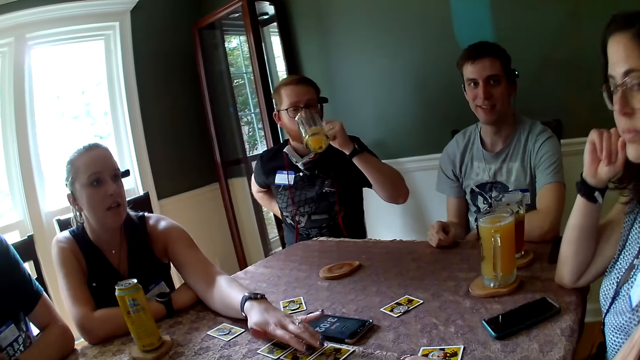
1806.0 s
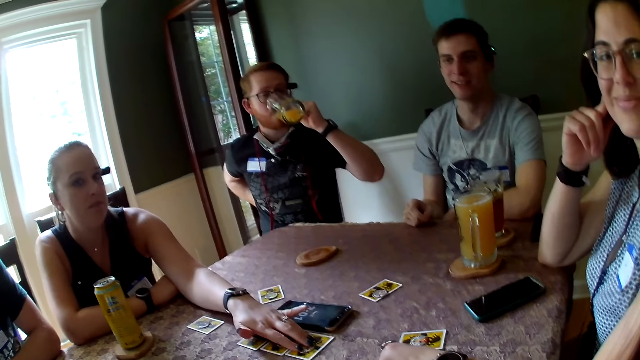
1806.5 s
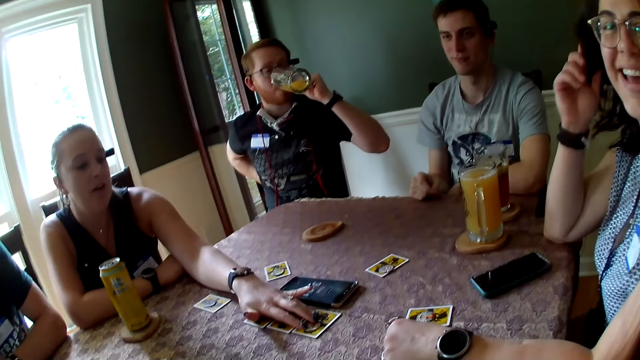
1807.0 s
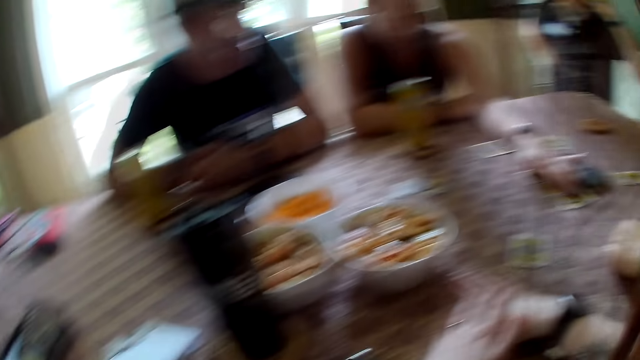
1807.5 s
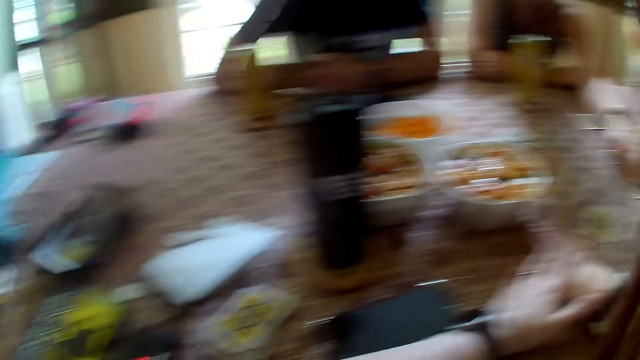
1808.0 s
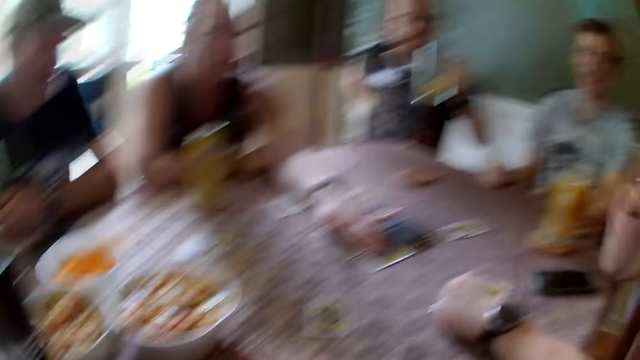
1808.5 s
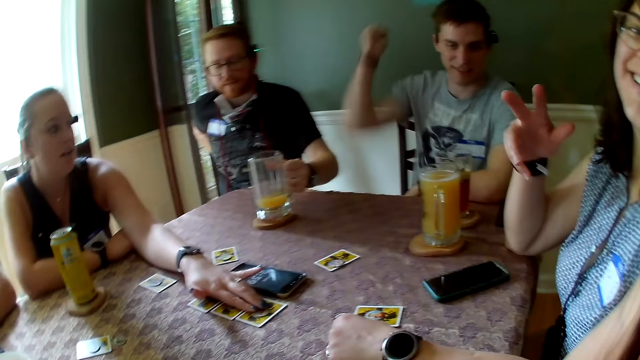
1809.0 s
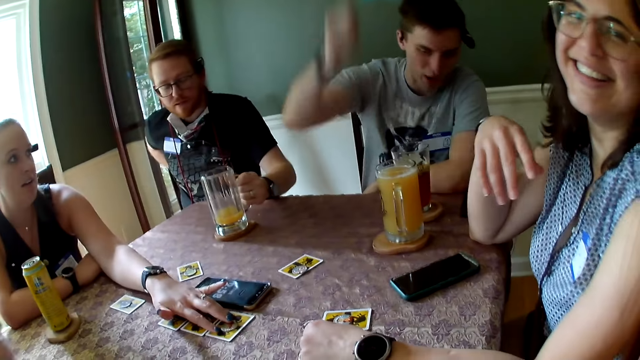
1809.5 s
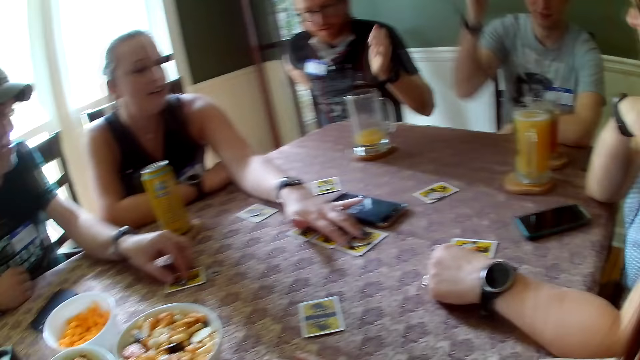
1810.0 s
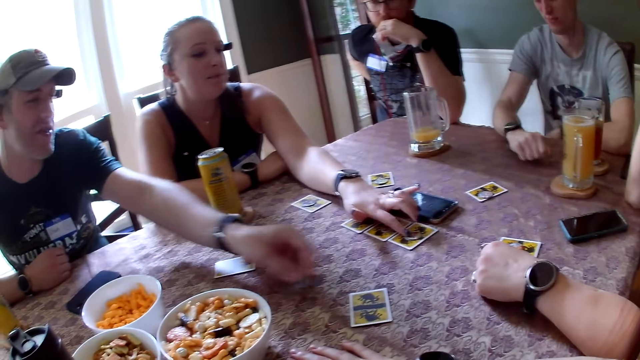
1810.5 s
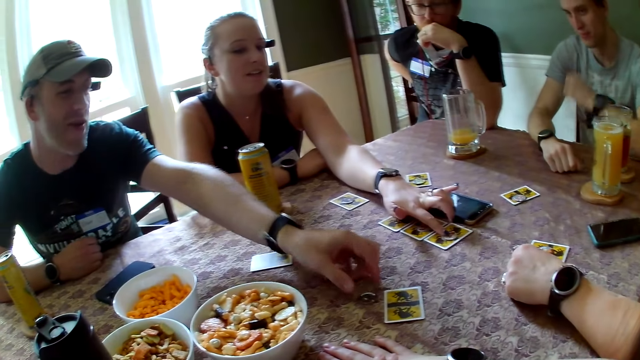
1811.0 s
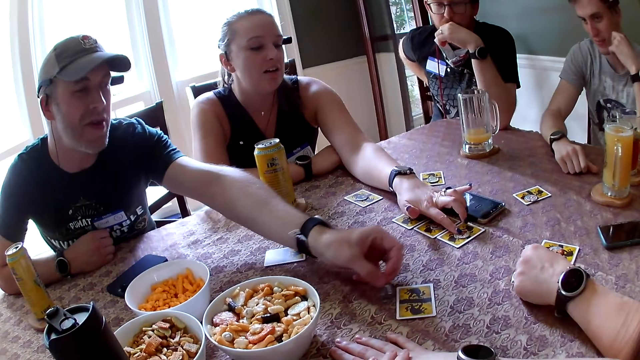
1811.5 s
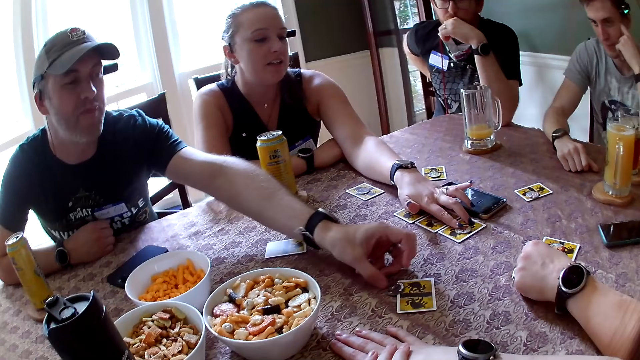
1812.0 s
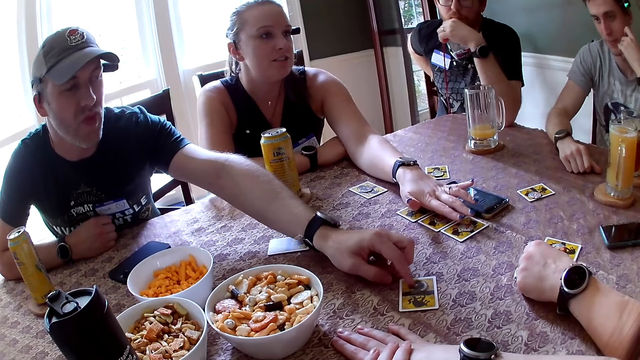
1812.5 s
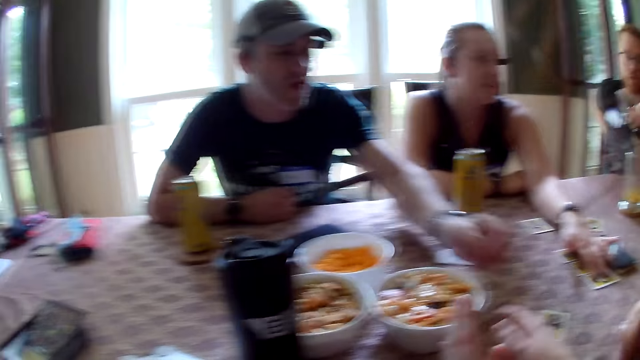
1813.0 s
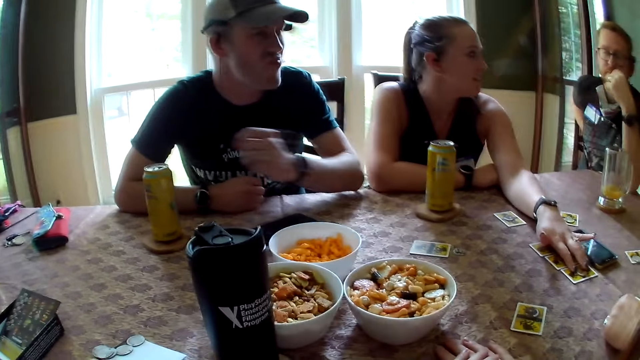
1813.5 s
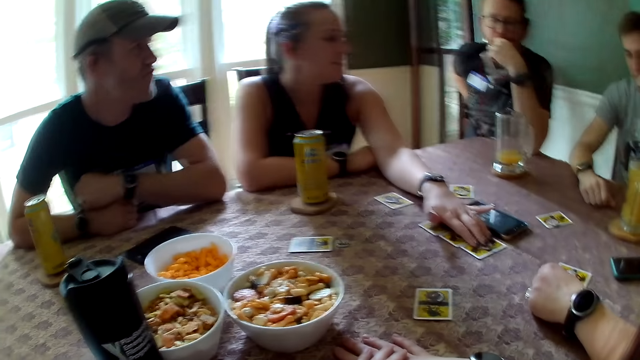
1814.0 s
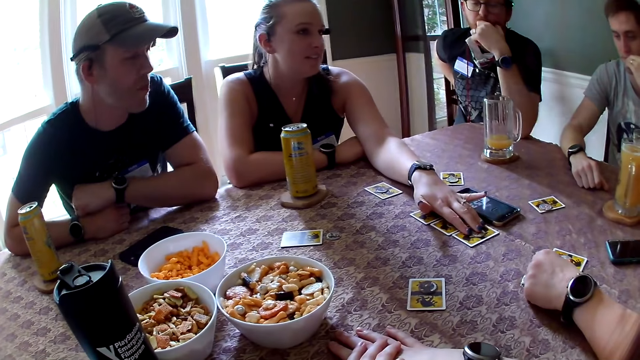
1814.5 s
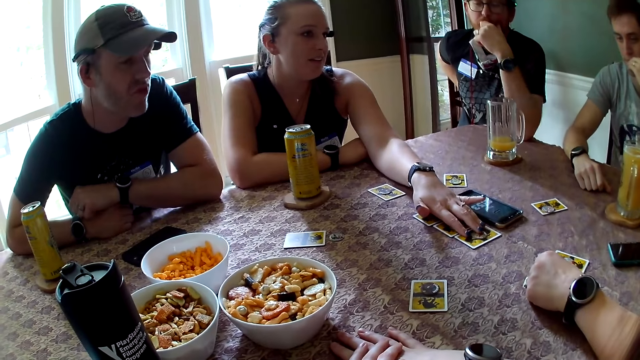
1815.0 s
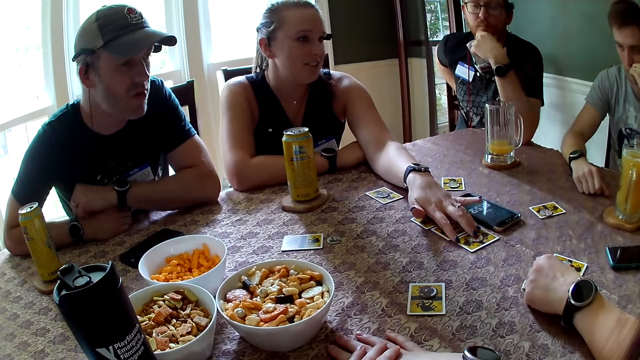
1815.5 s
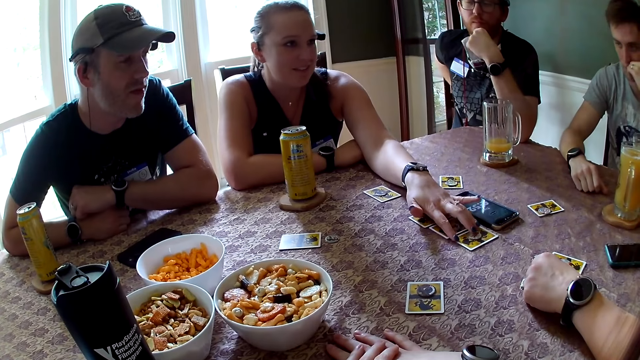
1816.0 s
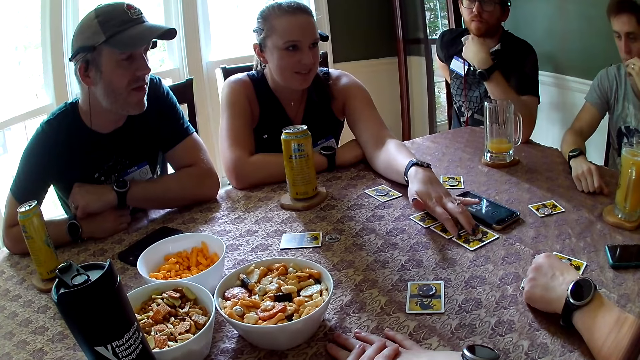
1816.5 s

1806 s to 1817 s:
The camera wearer interacts with a woman and a man, and converses with another man, another woman and a third man. The second man drinks from the glass cup in his left hand. The camera wearer looks around. The first woman laughs. The first man converses with the second man, the other woman, the third man, the camera wearer and the first woman. The second man drops the glass cup on the coaster on the table with his left hand. The first man gesticulates with his right hand and places his right hand on the table. The other woman converses with the third man, the camera wearer, the first woman, the first man and the second man. The second man rests his left elbow on the table. The third man converses with the second man, the other woman, the camera wearer, the first woman and the first man. The other woman moves the coin on the card on the table with her left hand. The third man moves the coin on the table with his left hand. The first man touches his face with his left hand. The second man moves his left hand and converses with the other woman, the third man, the camera wearer, the first woman and the first man. The camera wearer interacts with the first woman and the first man, converses with the second man, the other woman and the third man, and moves her hands. The second man touches his beard with his left hand. The third man places his left hand on his right hand on the table.

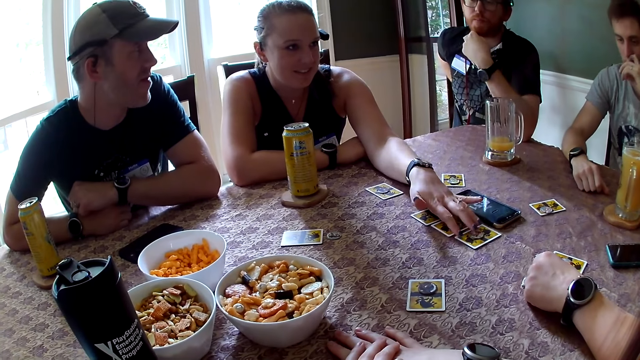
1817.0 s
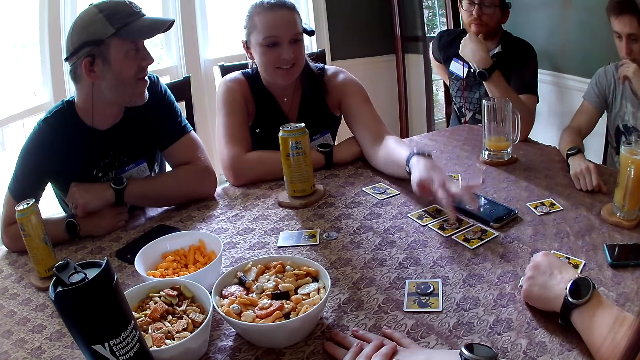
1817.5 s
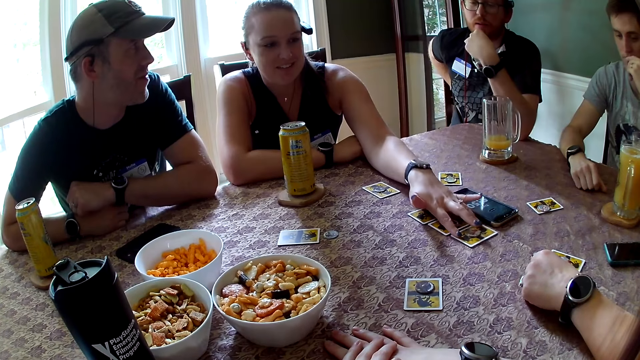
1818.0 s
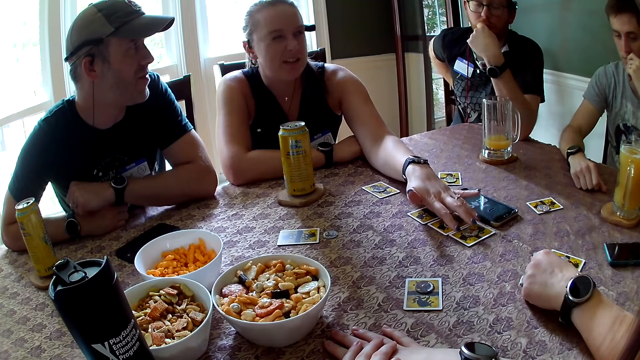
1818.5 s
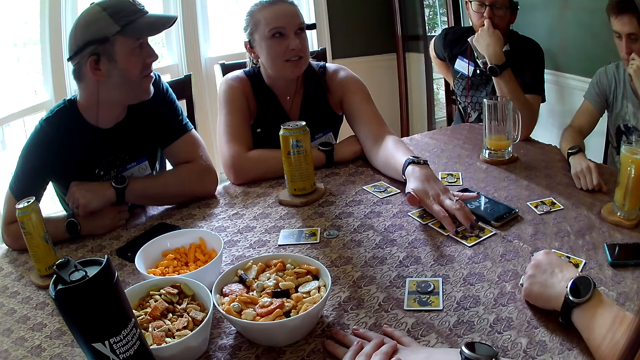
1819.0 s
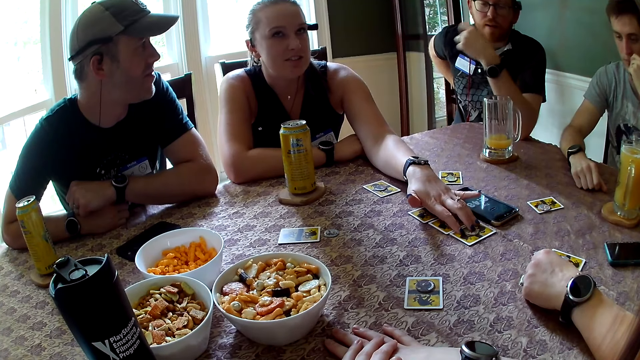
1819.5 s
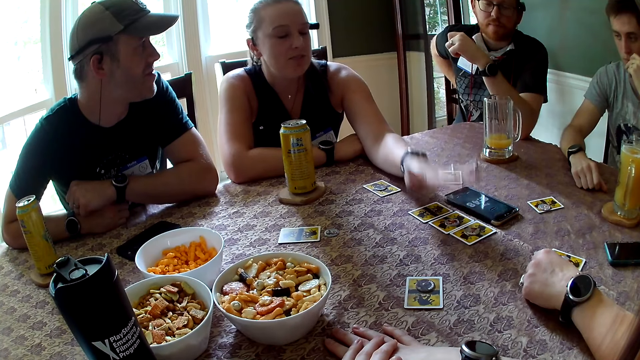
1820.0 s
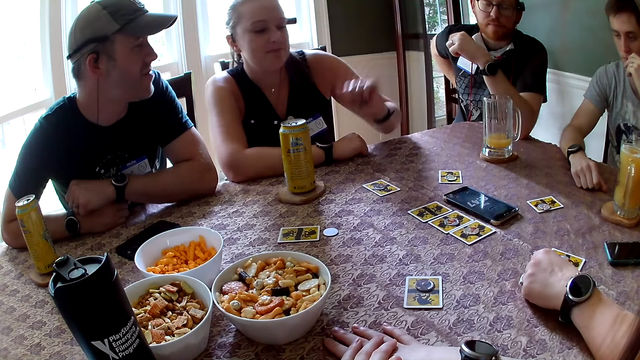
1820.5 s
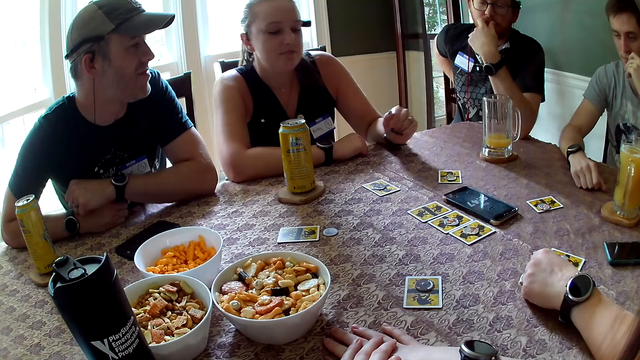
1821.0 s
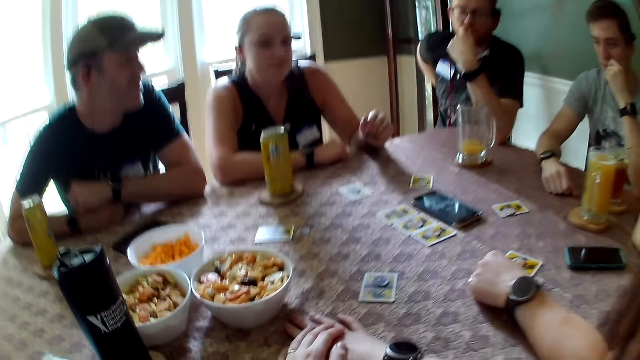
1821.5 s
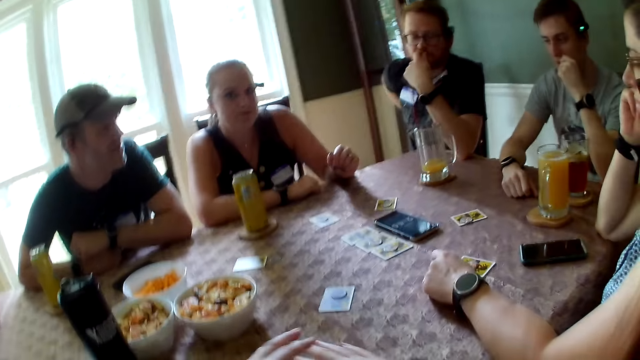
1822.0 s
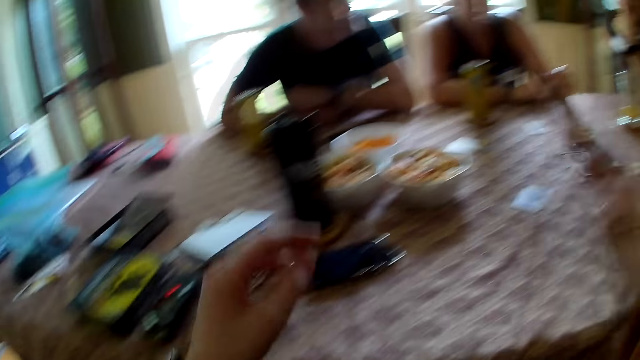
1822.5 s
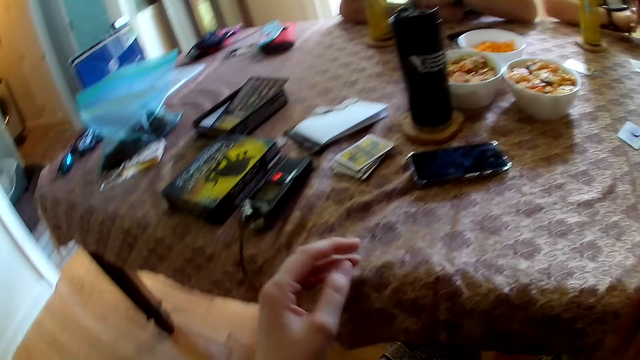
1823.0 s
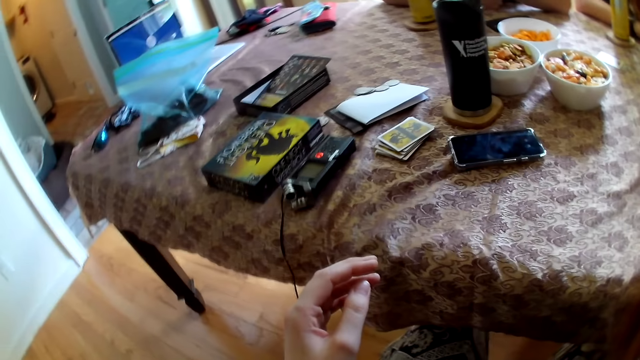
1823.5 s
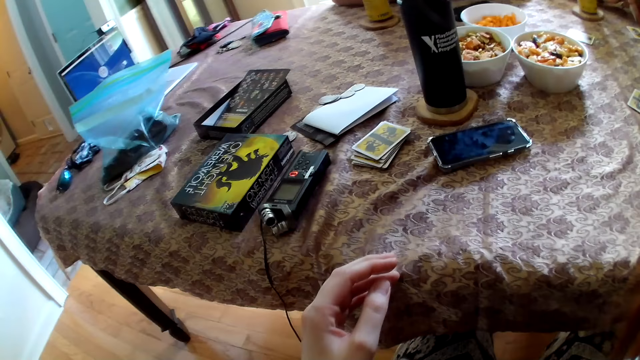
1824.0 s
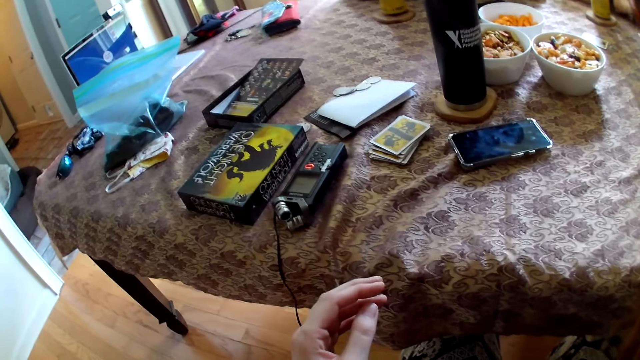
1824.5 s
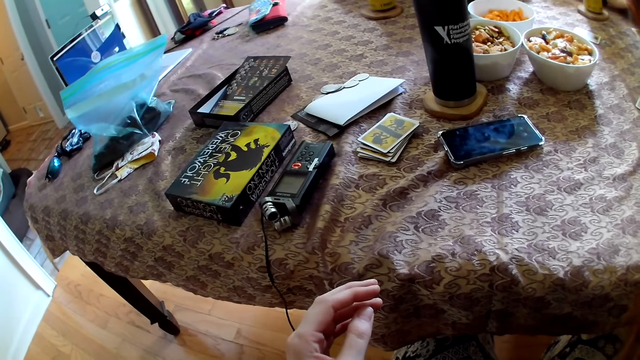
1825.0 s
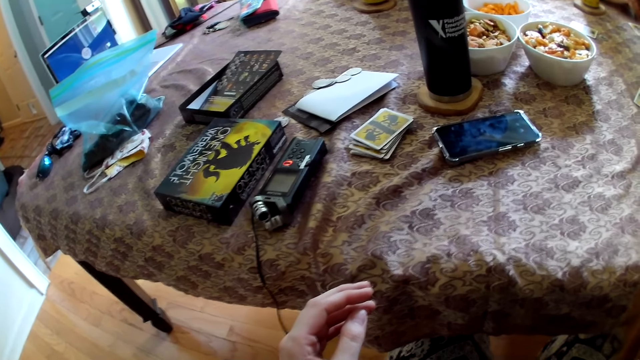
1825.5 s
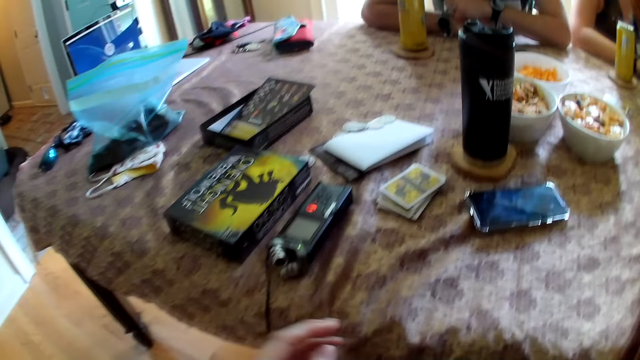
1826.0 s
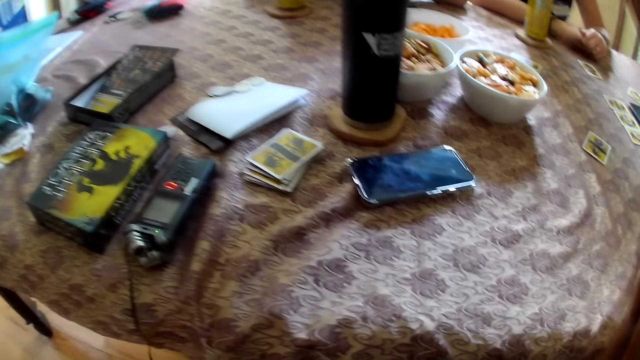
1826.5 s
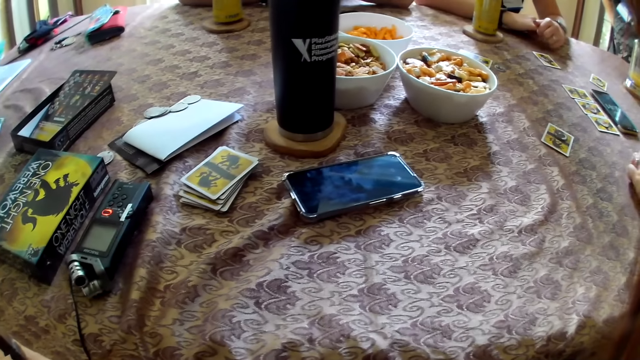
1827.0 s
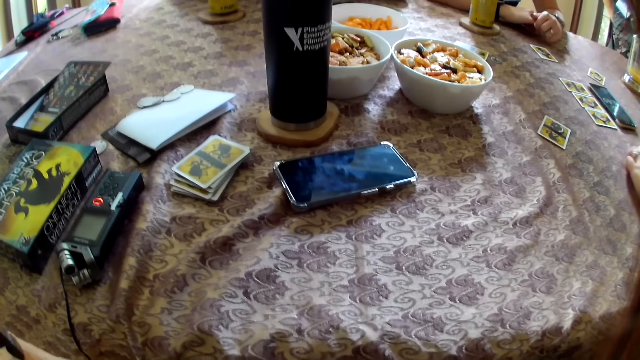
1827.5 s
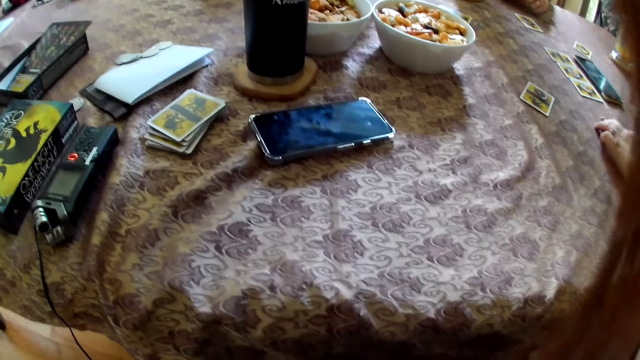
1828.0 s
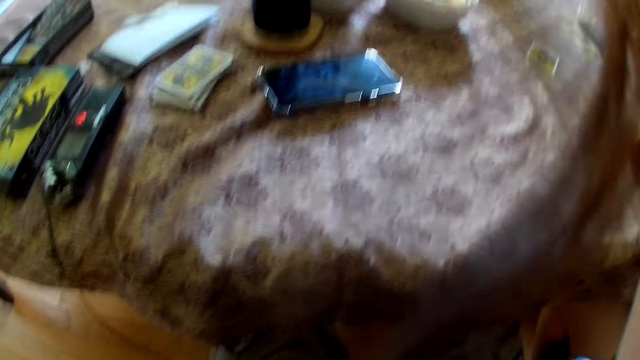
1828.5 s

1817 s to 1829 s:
The first woman moves the card on the table with her left hand. She converses with a man, the camera wearer, another woman, another man and a third man. The camera wearer moves back from the table. She raises her right hand. The third man converses with the first man, the camera wearer, the other woman, the second man and the first woman. He interacts with the second man. The camera wearer raises her left hand.
